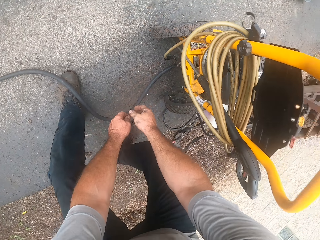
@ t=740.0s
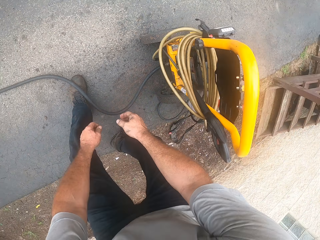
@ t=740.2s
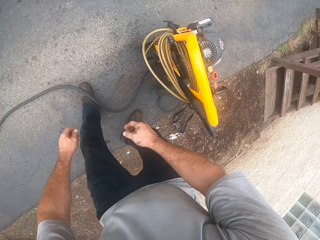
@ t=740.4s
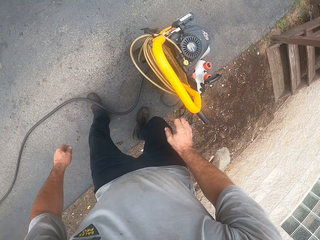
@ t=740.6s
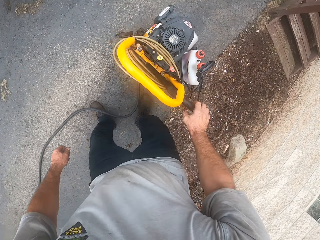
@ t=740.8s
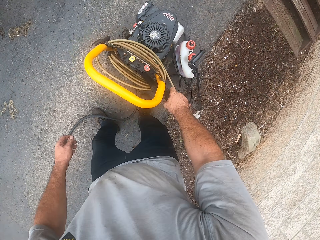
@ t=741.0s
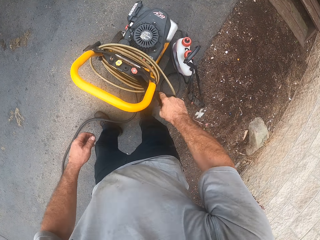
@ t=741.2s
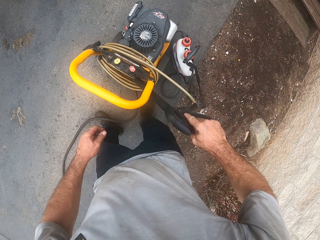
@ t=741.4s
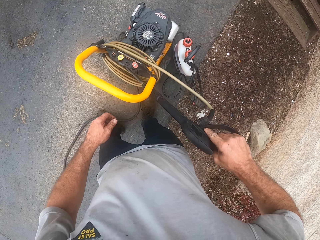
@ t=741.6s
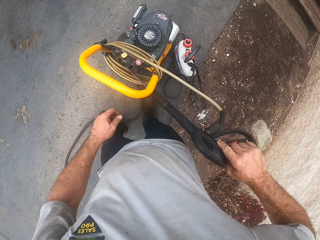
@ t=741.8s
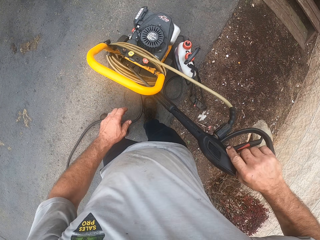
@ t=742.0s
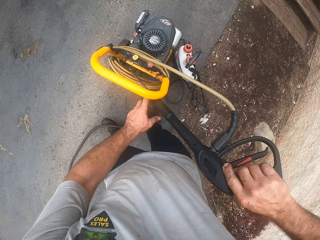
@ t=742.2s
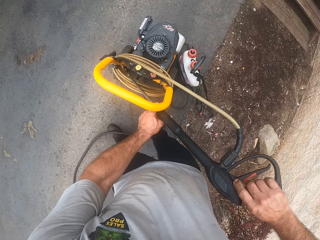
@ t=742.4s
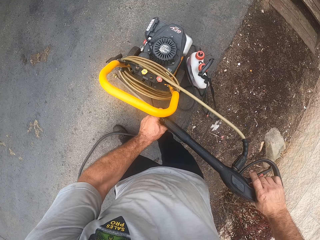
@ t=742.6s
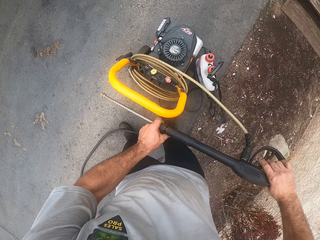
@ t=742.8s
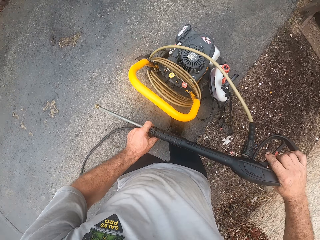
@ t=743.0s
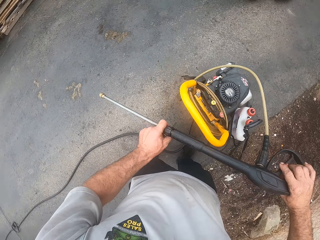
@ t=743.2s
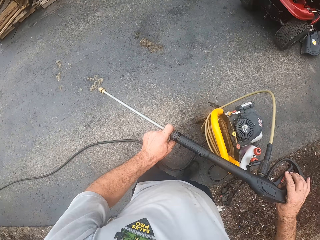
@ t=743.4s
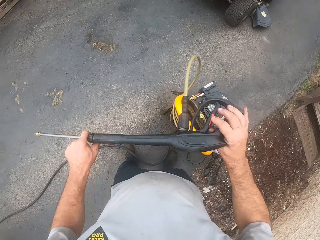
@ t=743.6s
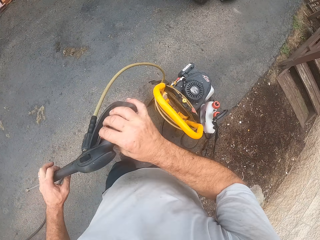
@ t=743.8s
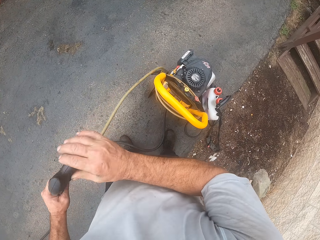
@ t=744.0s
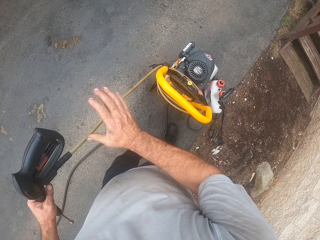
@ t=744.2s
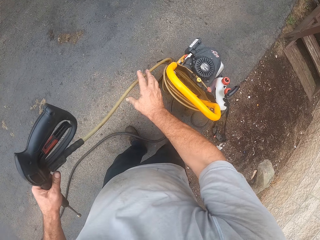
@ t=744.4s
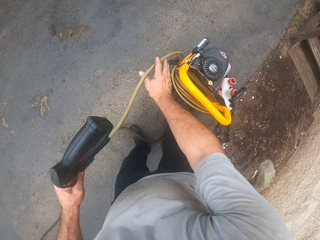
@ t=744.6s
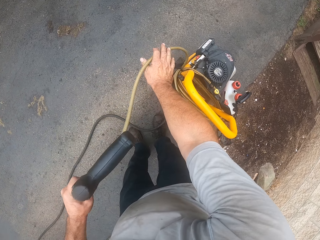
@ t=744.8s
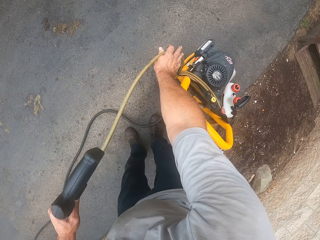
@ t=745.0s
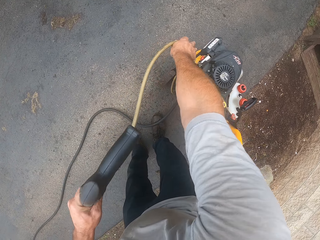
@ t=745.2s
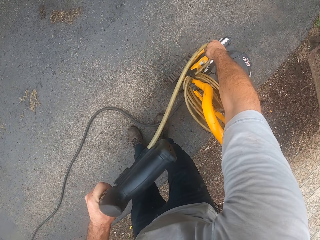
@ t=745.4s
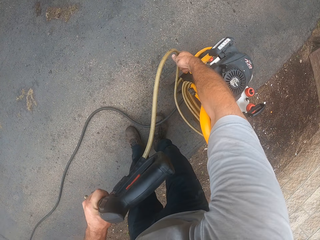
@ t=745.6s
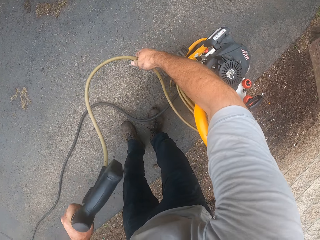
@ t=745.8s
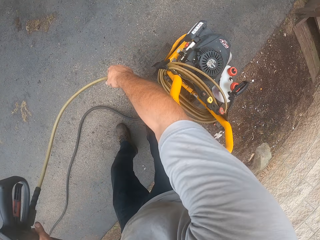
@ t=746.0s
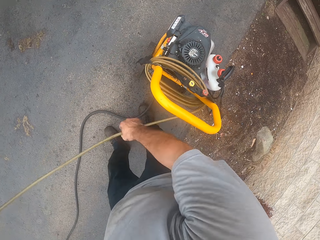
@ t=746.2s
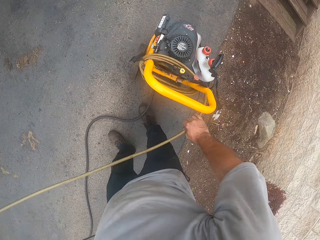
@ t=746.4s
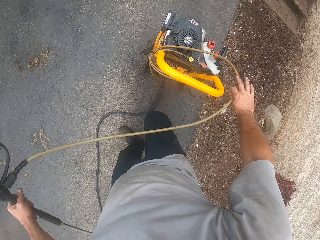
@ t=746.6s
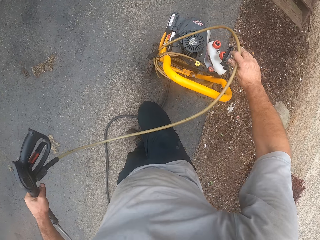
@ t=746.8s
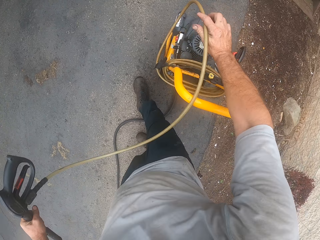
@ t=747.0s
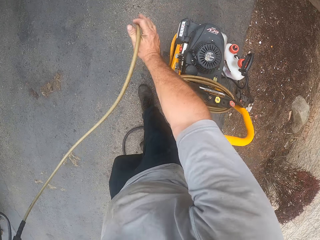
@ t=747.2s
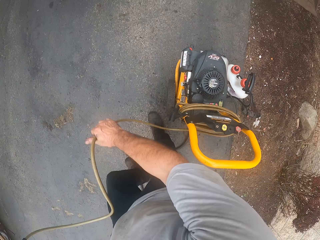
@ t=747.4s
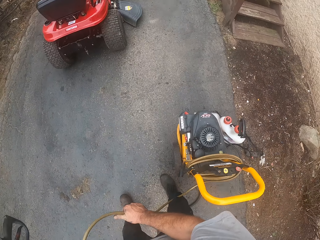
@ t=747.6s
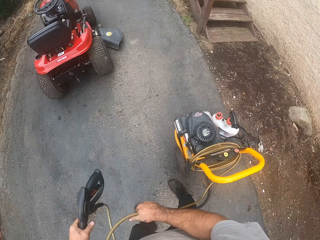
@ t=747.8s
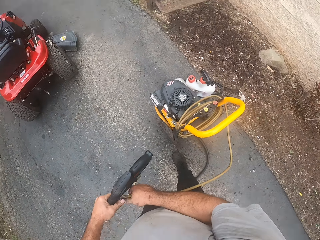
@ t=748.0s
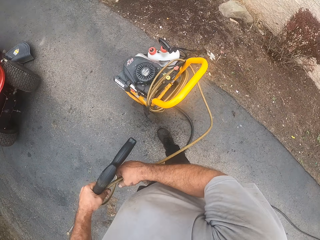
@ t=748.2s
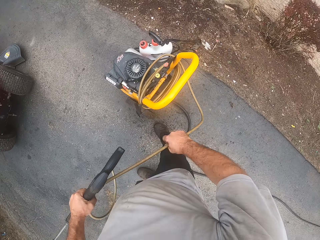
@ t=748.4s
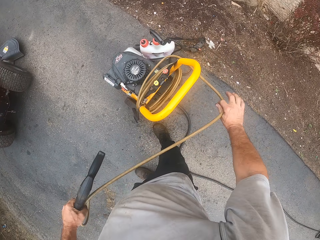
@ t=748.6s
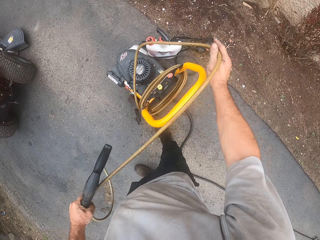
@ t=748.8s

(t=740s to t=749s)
The camera wearer picks up the car washer gun from the car wash machine. They unroll the spraying gun on the lawn mower. They unfold the car washer cord from the car wash machine.

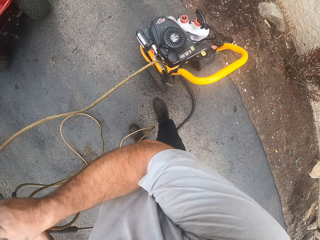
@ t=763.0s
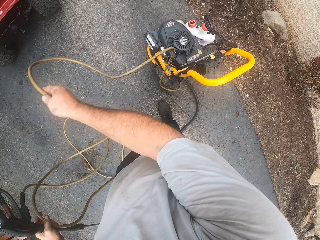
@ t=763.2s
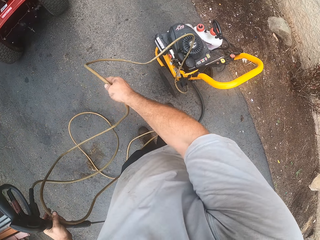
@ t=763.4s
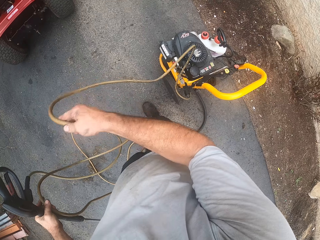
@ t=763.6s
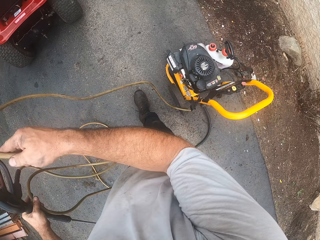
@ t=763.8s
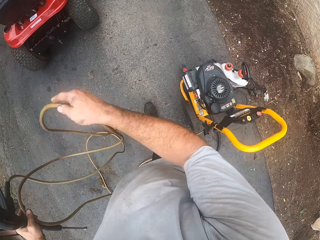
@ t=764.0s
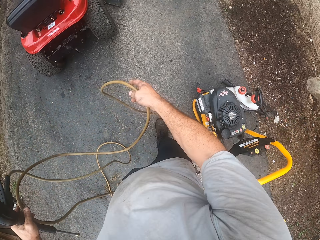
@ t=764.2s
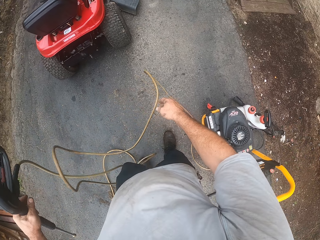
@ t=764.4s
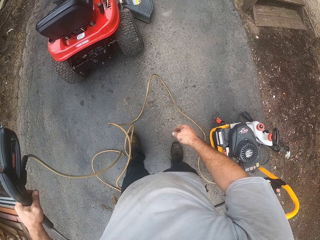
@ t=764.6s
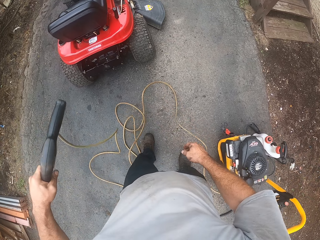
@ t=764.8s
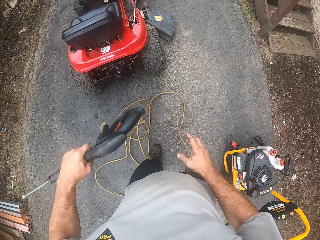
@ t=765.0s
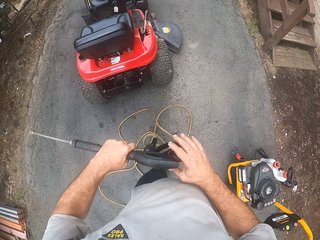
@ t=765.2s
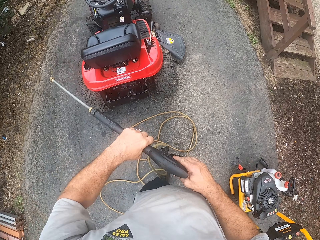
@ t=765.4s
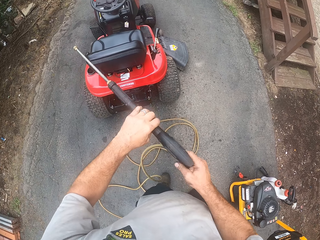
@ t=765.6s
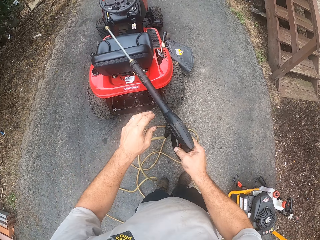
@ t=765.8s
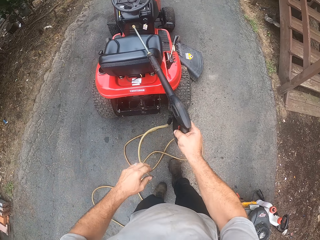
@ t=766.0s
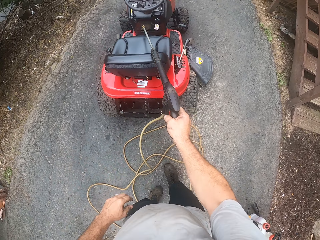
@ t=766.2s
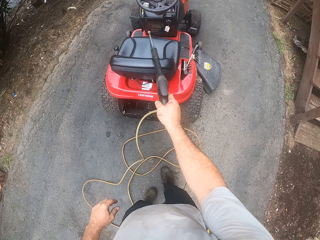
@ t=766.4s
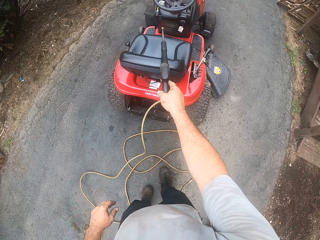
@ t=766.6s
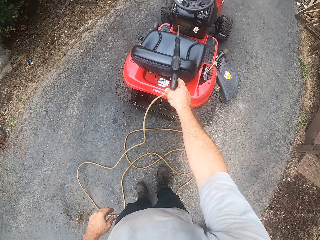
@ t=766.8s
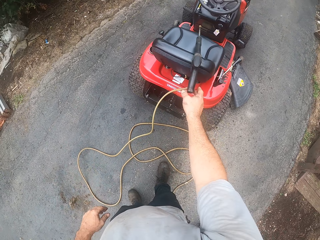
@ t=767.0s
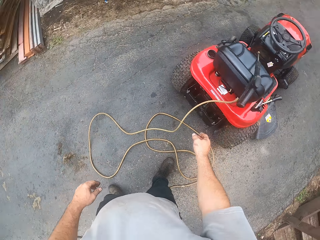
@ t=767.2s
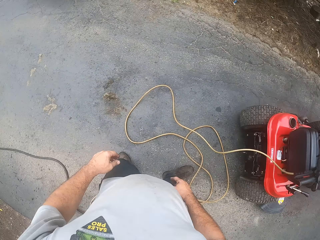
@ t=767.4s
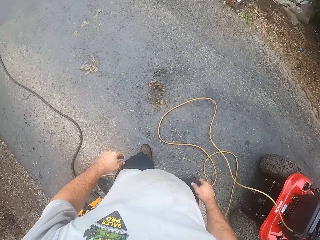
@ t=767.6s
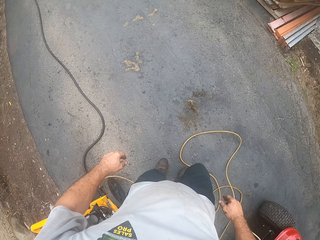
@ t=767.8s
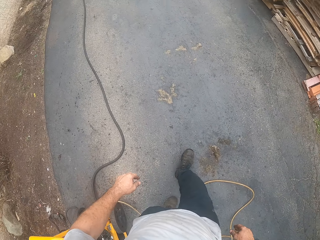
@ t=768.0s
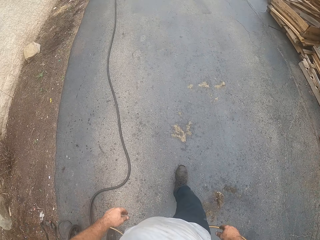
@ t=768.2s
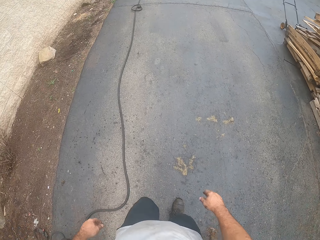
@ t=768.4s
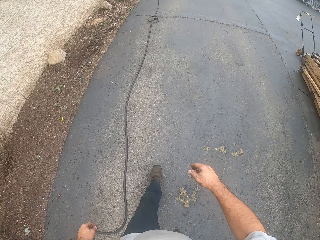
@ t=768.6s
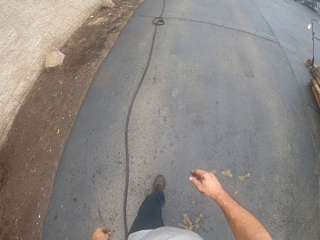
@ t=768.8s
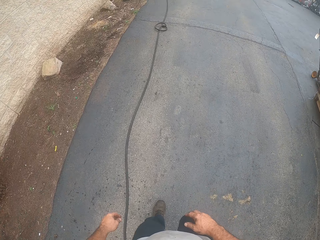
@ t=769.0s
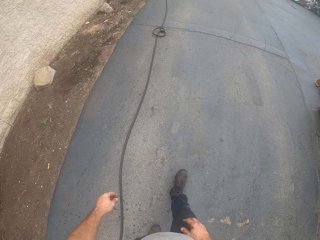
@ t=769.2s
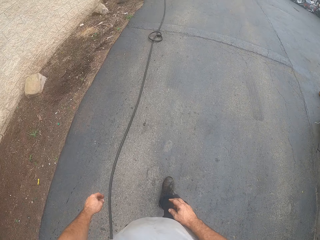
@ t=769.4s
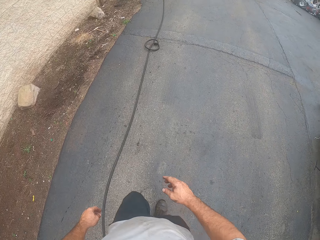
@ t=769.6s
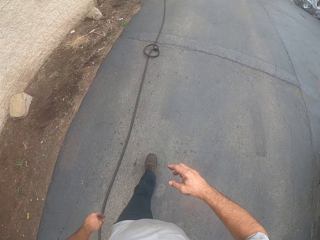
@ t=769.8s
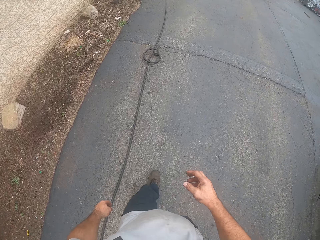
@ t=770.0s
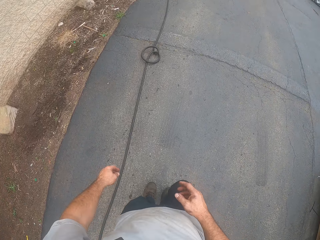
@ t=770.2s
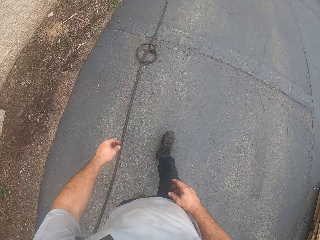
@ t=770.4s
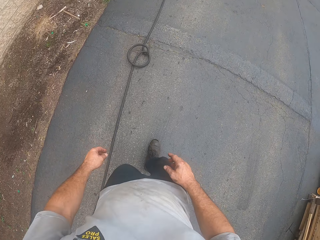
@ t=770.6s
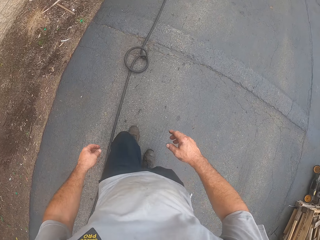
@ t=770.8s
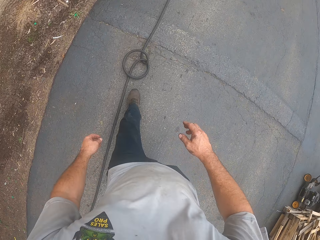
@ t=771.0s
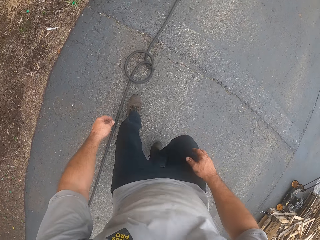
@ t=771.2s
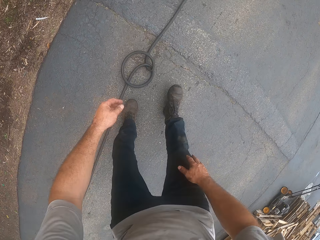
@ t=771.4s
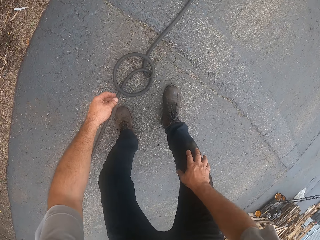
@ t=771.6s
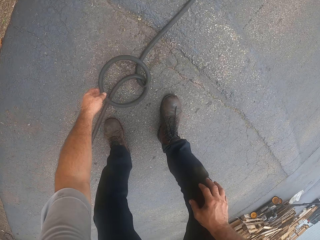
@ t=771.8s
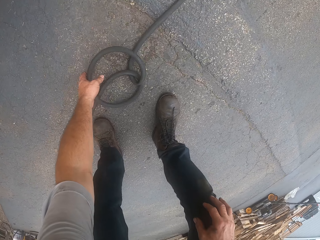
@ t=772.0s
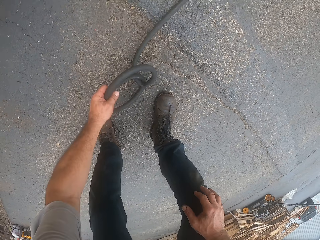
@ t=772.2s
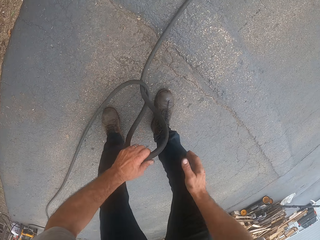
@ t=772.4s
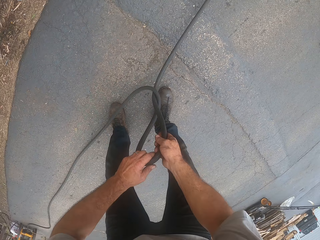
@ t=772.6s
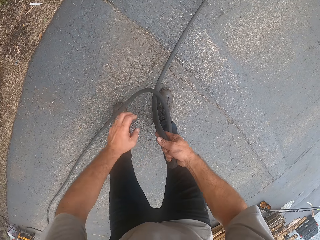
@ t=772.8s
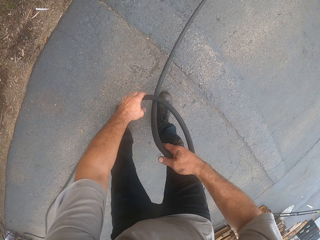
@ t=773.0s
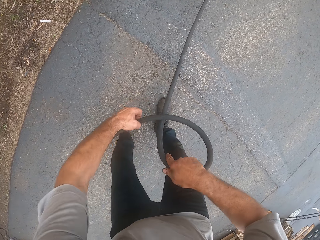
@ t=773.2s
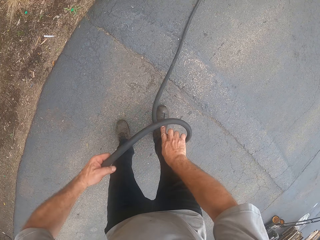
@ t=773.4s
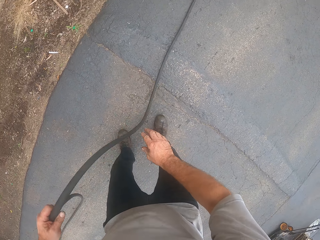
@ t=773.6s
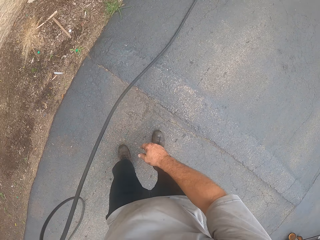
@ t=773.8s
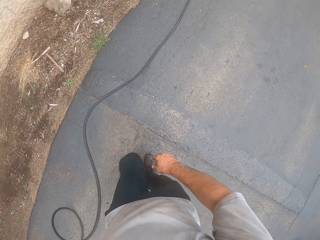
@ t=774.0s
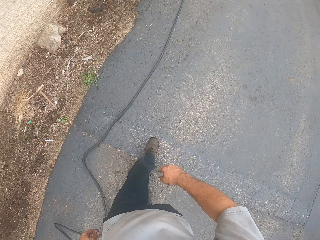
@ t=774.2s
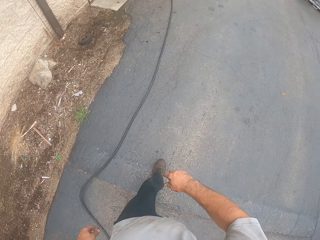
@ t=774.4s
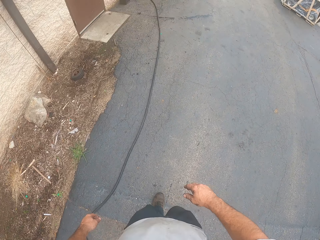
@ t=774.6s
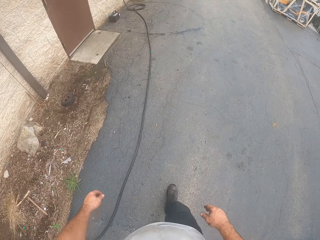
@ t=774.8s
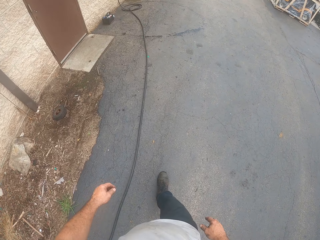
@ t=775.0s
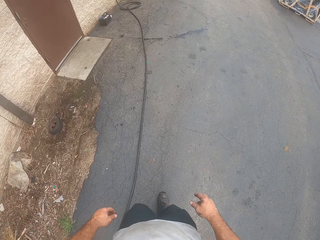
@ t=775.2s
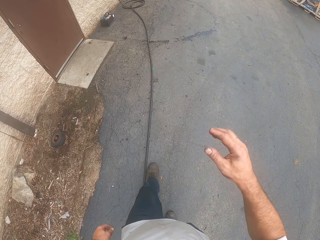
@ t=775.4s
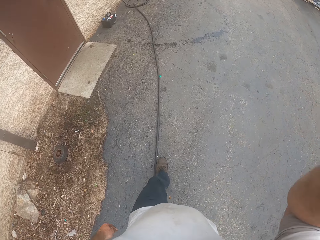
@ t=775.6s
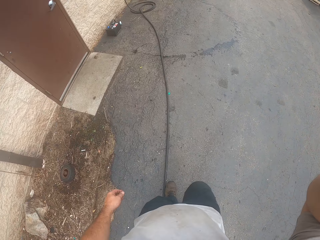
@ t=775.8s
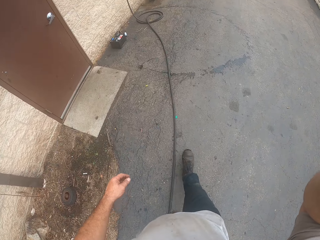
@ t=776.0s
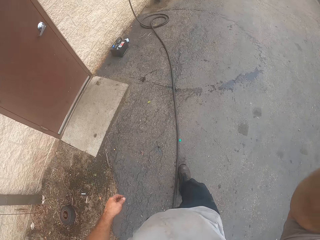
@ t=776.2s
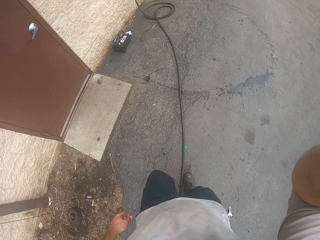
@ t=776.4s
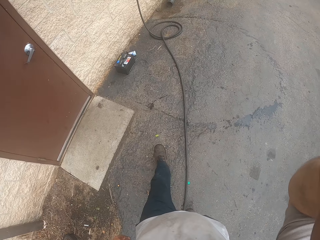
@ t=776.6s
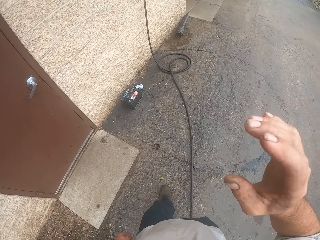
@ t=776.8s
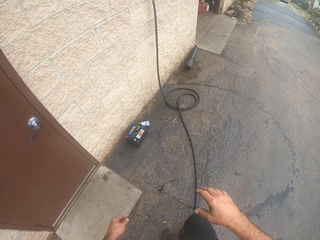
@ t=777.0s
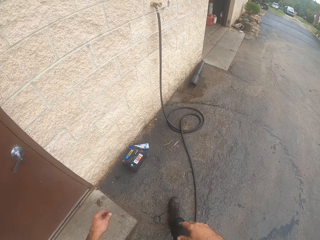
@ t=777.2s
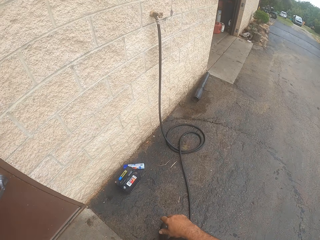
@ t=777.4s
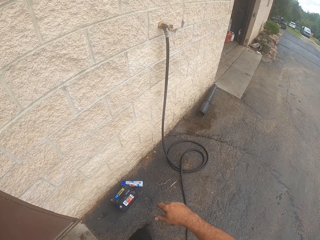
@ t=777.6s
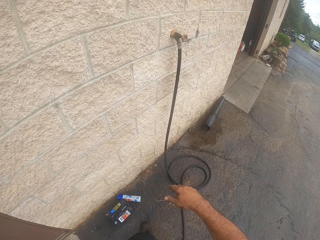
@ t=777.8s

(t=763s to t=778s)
The camera wearer places the spraying gun on the riding lawn mower seat. He walks towards a tangled part of the hose. He untangles the hose with his hands. He lifts his right hand.
